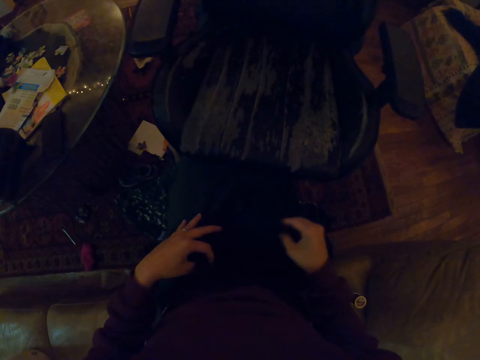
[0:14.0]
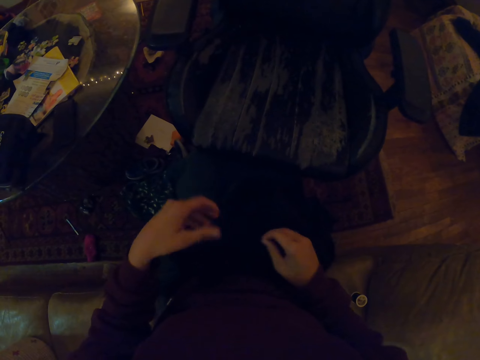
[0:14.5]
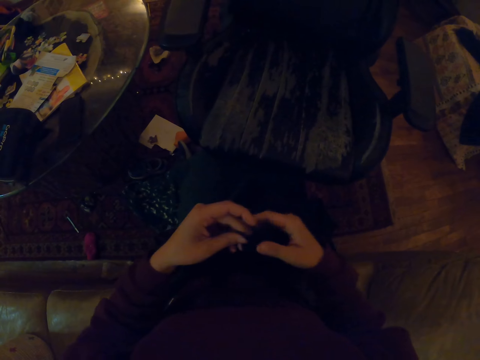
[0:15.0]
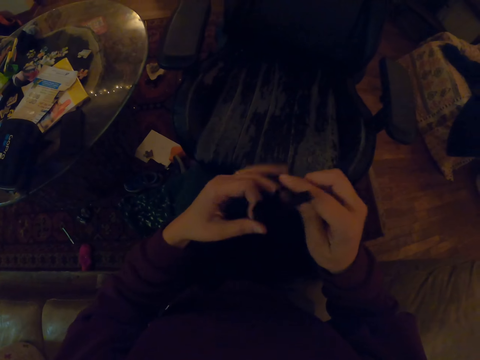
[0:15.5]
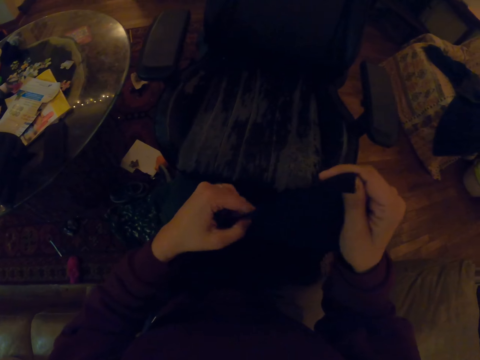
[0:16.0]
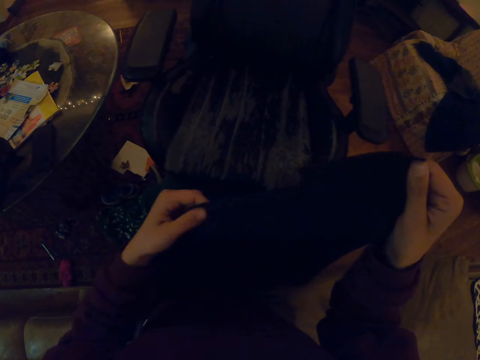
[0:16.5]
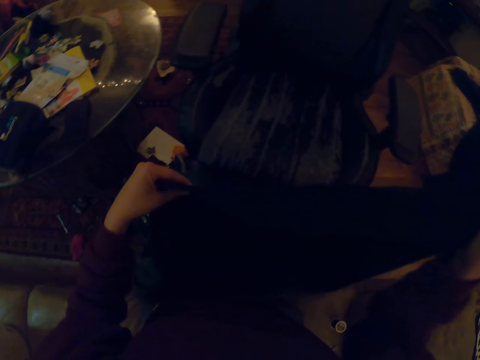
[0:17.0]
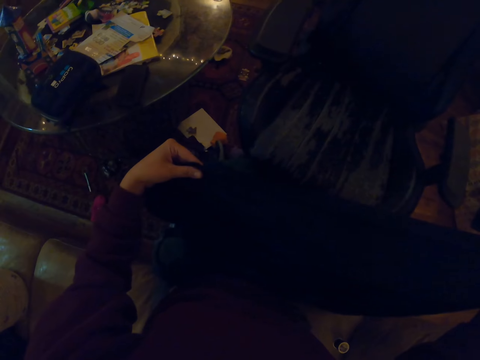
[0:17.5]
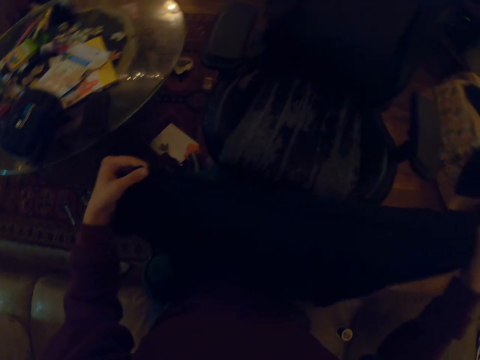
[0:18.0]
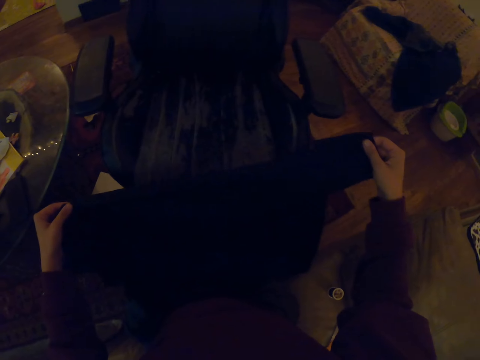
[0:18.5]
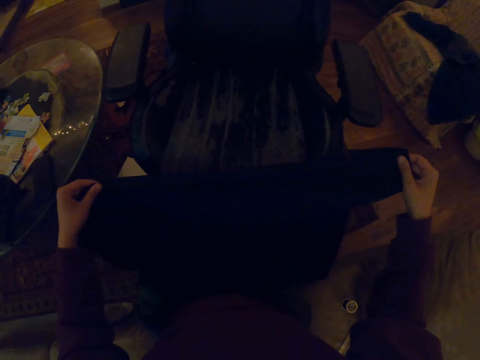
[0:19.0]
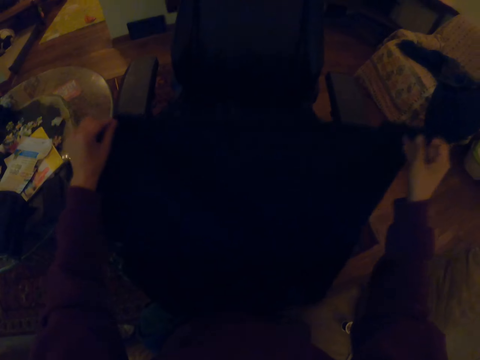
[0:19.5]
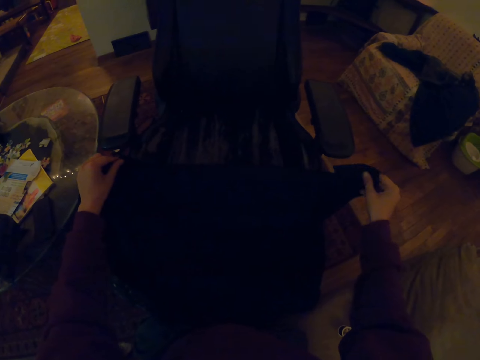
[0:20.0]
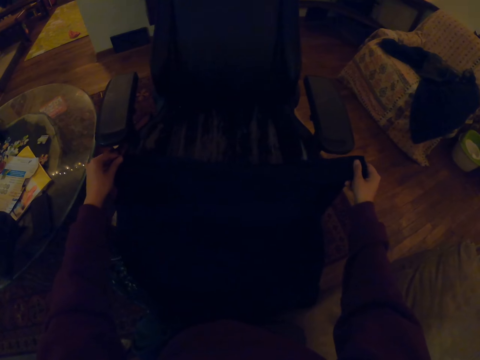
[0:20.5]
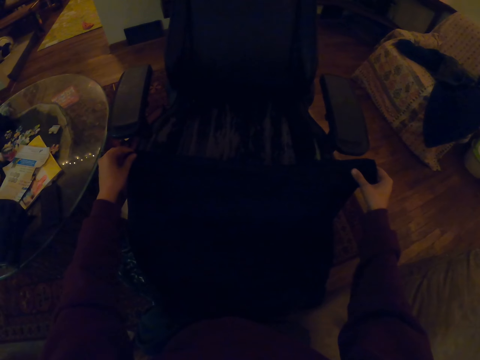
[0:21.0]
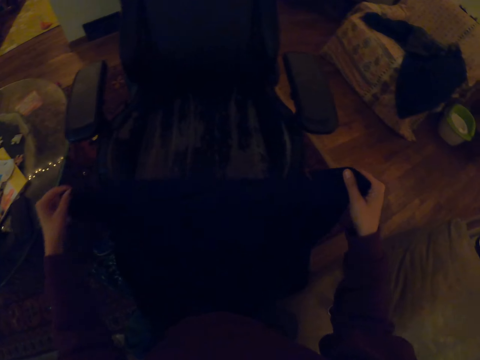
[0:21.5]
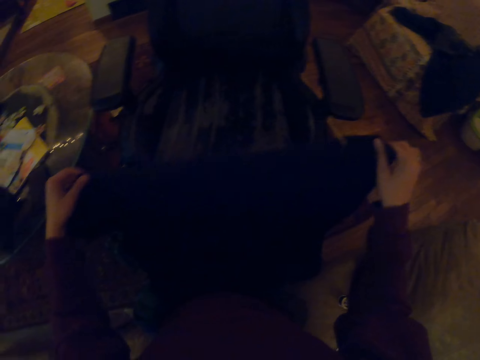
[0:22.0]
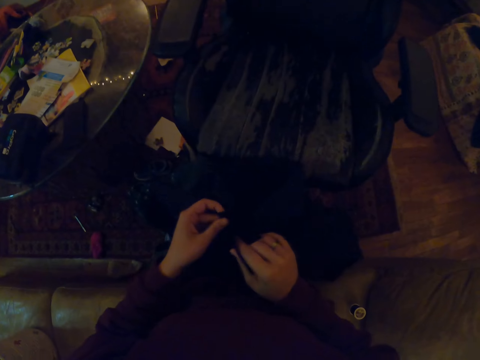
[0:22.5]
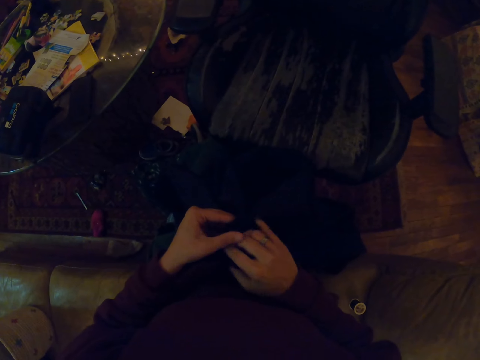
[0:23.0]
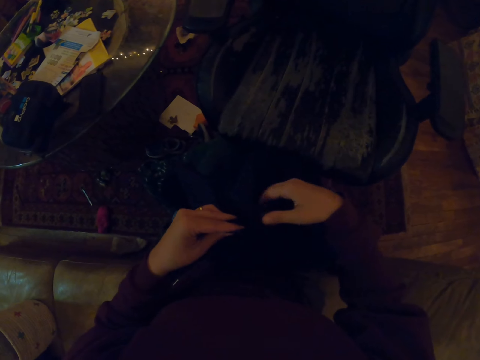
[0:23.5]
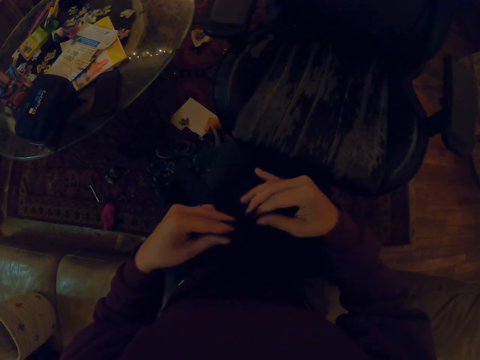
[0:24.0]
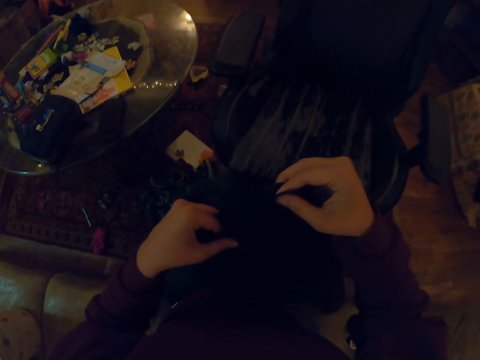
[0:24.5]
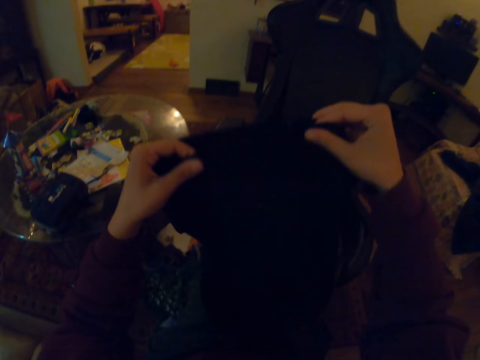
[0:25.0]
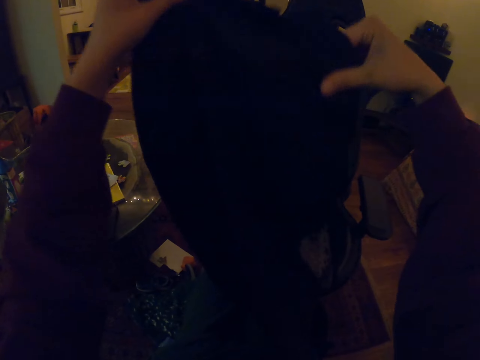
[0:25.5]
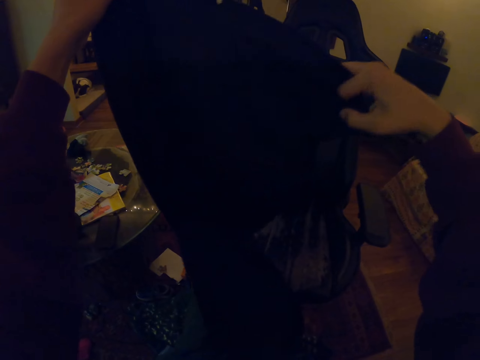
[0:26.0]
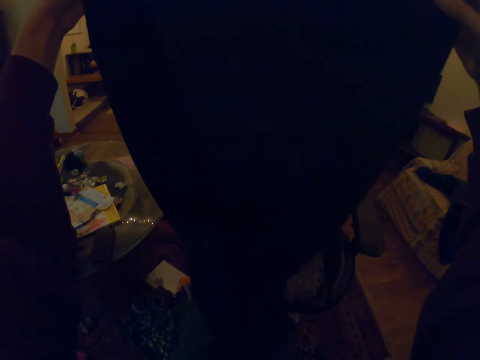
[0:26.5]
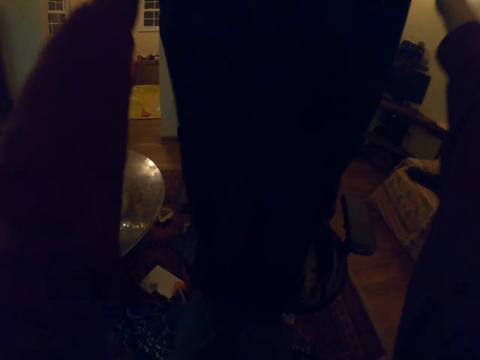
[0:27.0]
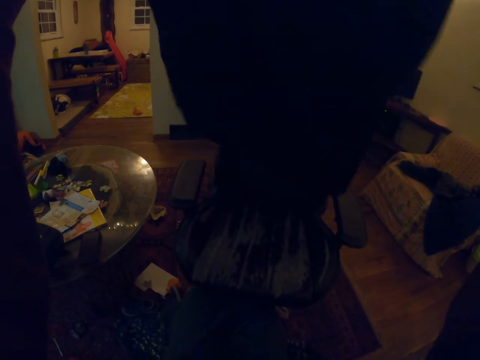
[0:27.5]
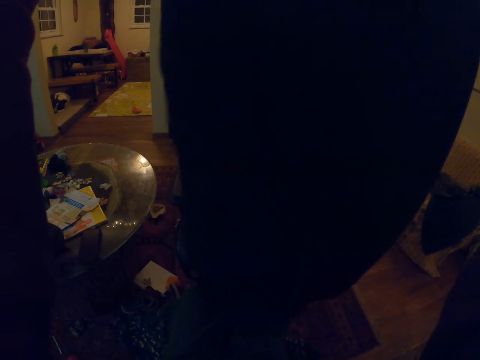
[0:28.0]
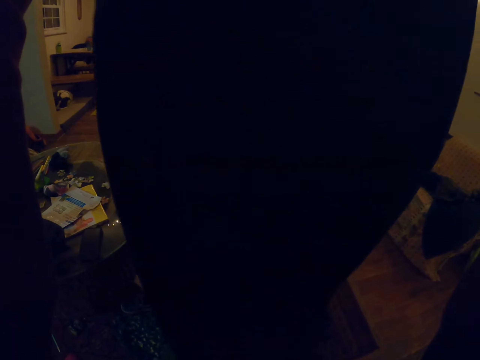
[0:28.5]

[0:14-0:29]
The camera wearer picks up a piece of cloth material. They fold the piece of cloth.

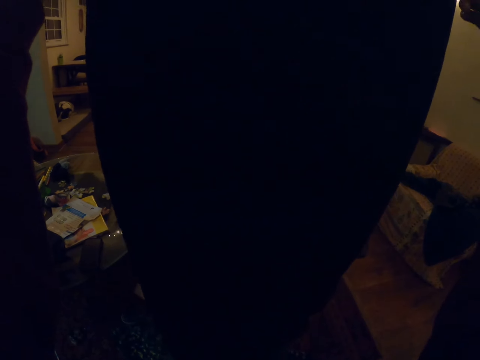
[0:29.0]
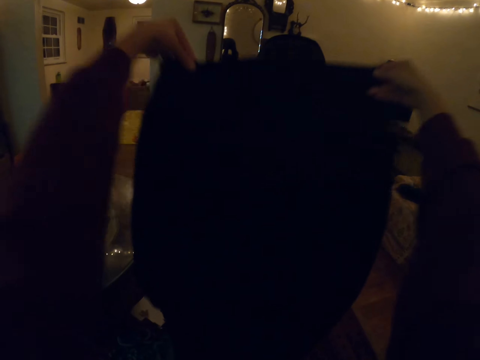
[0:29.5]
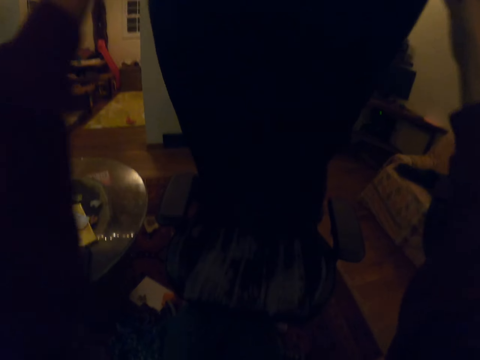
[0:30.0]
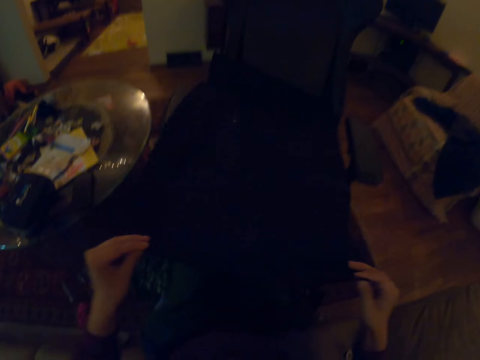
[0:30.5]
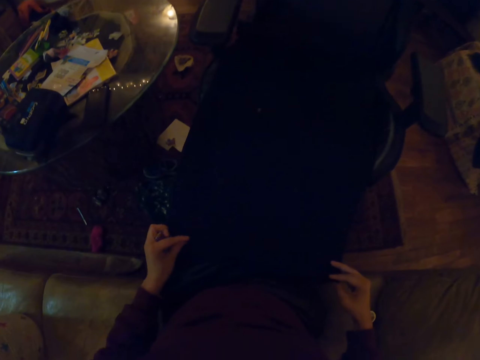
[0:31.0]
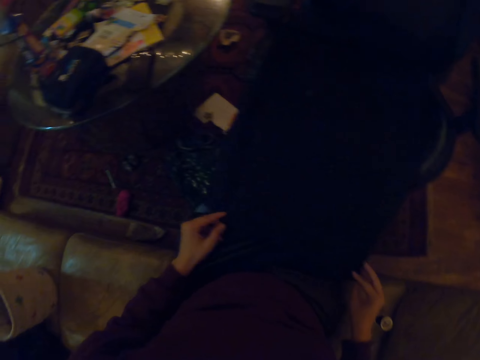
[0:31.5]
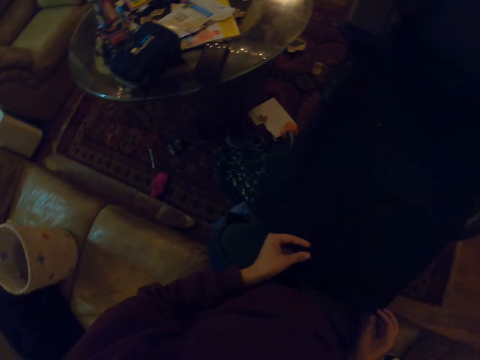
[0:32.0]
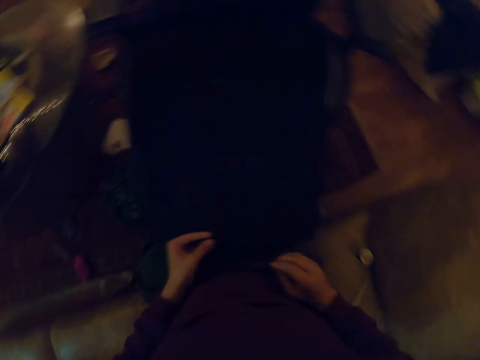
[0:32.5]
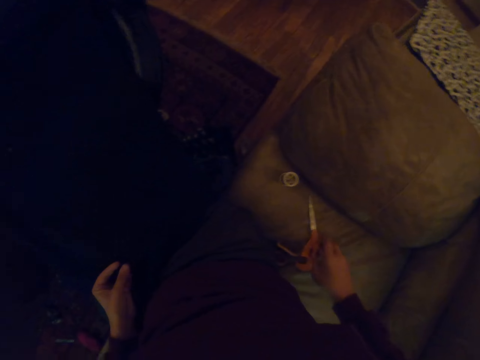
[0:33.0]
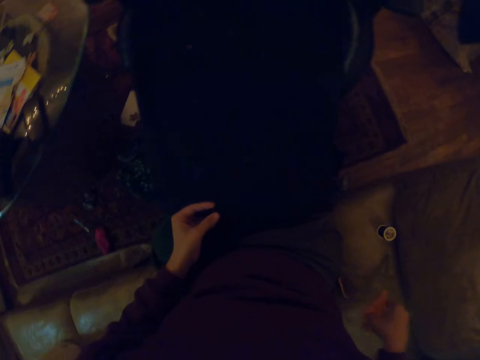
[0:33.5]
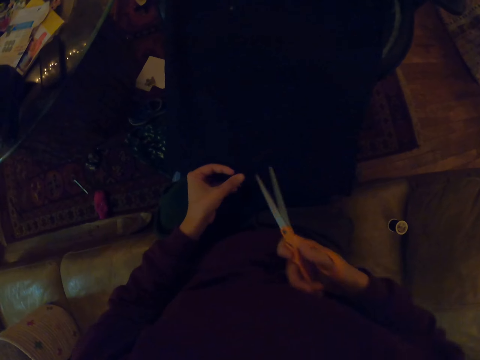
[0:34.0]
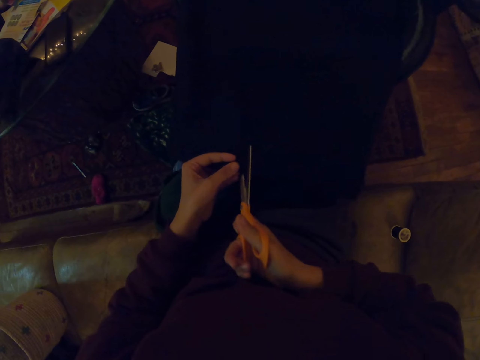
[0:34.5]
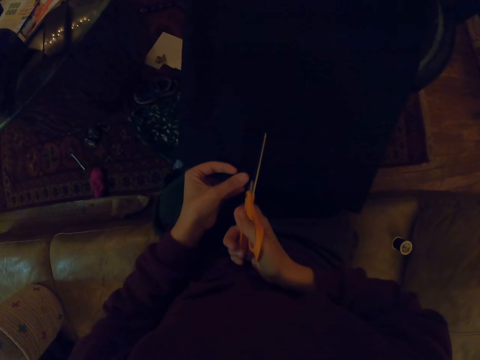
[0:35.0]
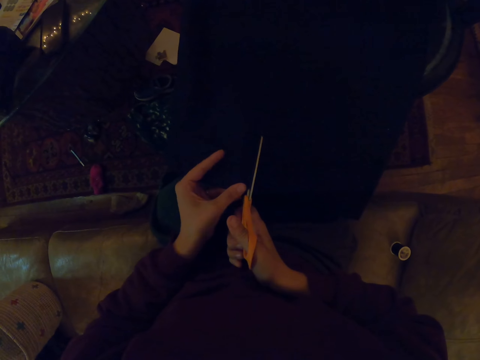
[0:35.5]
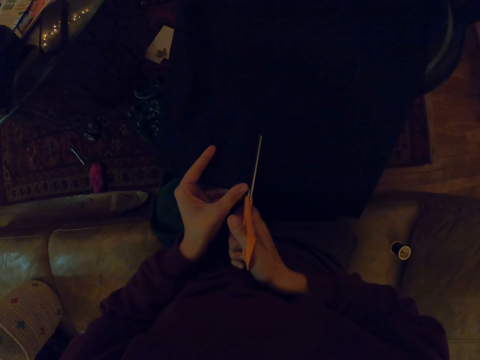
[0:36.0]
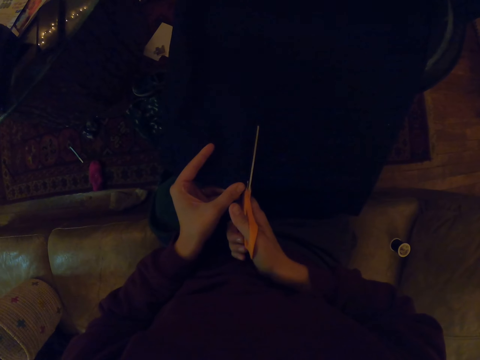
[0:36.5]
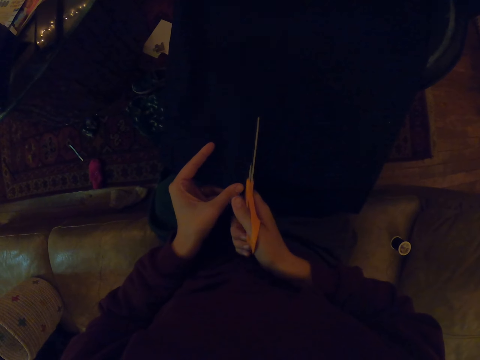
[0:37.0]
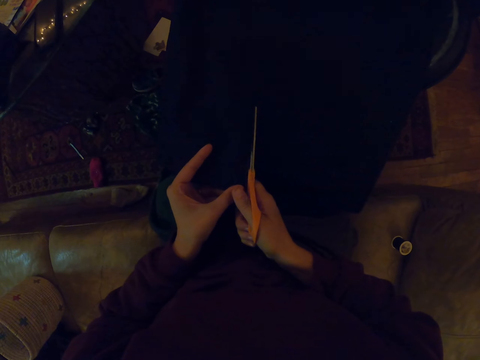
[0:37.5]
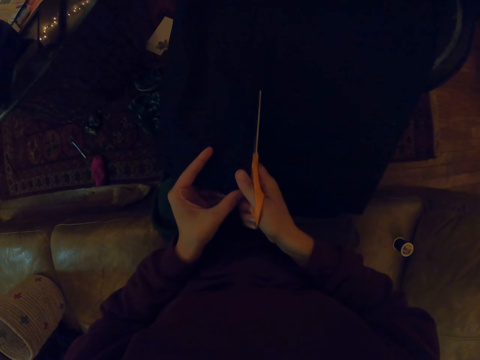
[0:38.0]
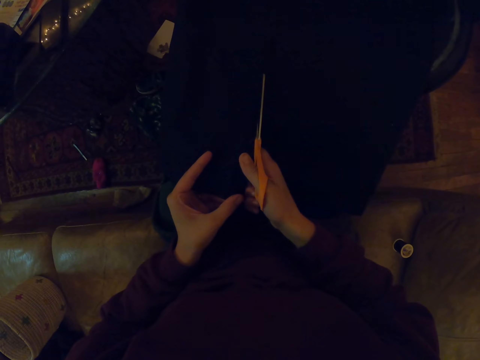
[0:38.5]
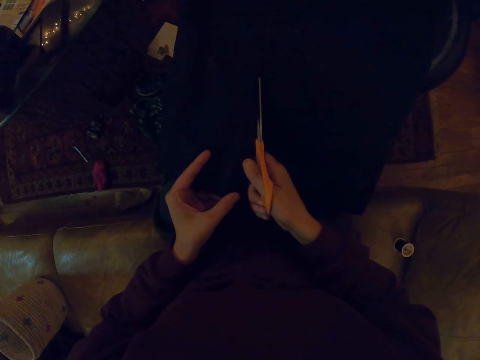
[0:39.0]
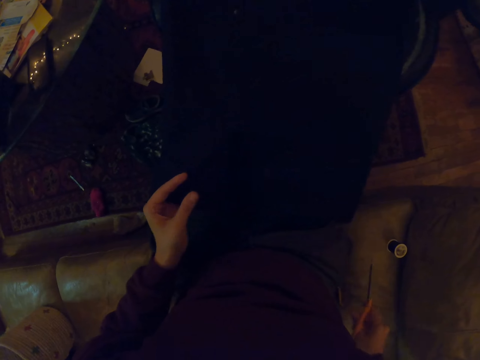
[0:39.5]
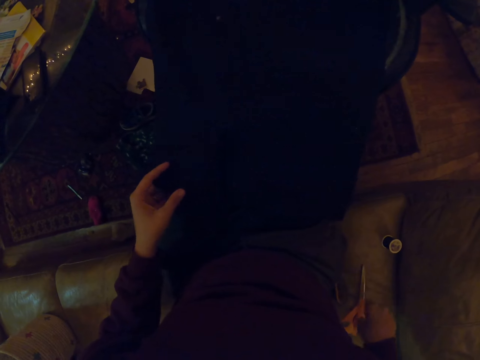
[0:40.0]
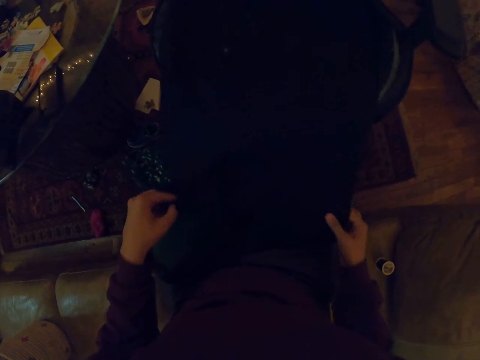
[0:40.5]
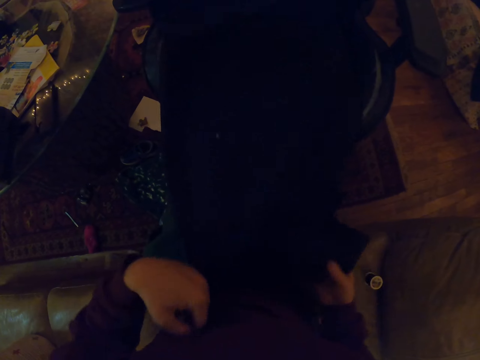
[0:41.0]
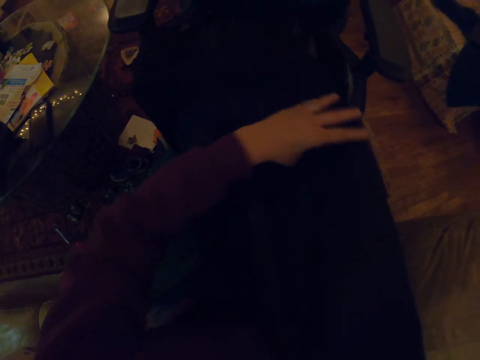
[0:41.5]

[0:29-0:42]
The camera wearer spreads the piece of cloth on the chair. They pick up a pair of scissors from the chair. They cut the piece of cloth. They put the pair of scissors on the chair.
